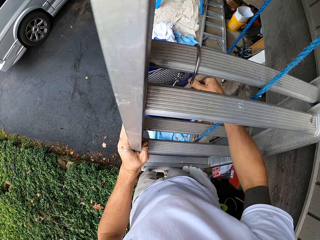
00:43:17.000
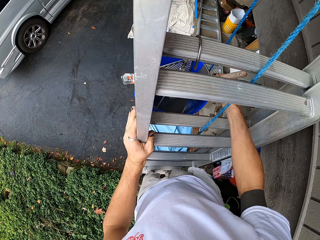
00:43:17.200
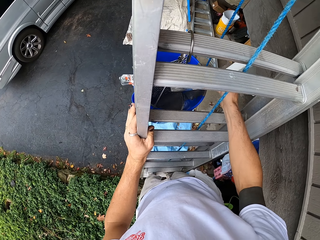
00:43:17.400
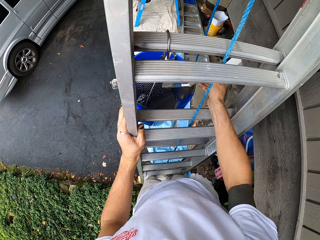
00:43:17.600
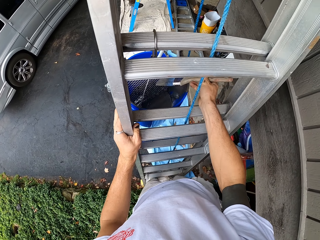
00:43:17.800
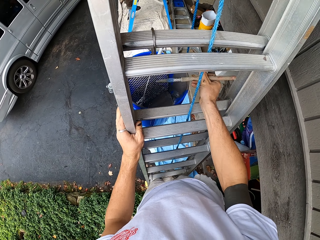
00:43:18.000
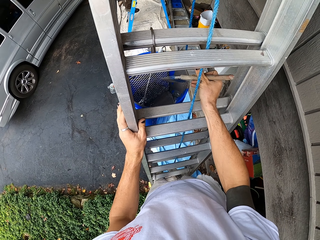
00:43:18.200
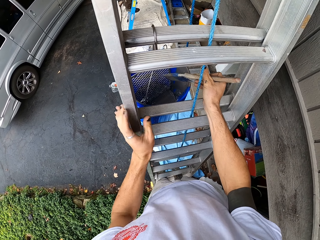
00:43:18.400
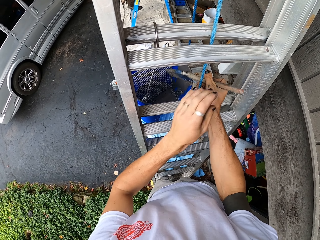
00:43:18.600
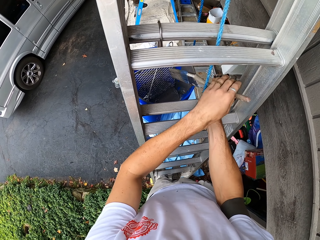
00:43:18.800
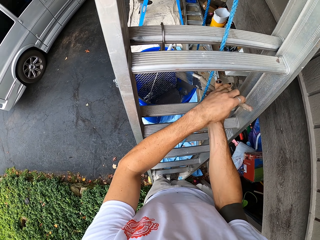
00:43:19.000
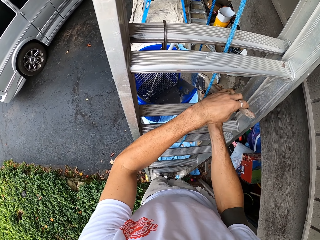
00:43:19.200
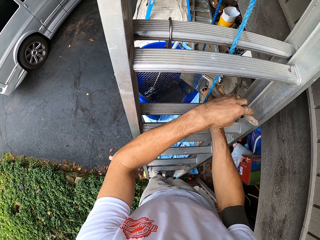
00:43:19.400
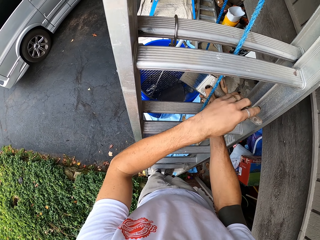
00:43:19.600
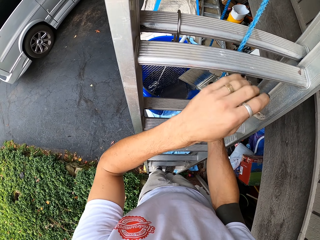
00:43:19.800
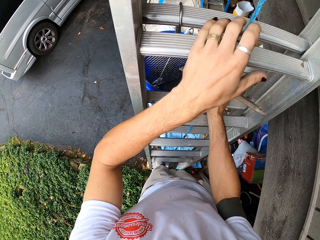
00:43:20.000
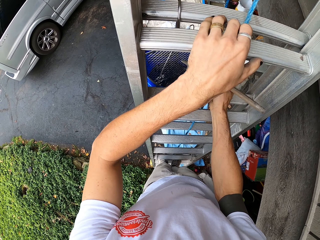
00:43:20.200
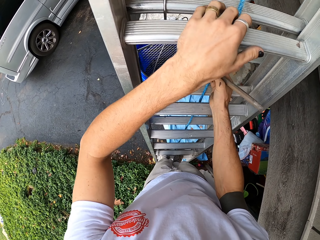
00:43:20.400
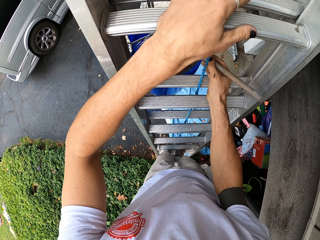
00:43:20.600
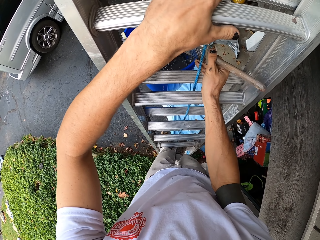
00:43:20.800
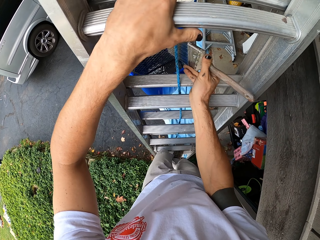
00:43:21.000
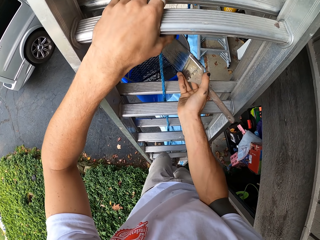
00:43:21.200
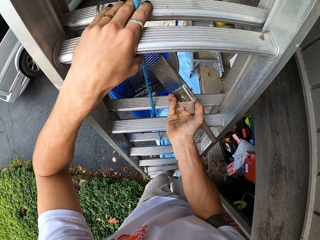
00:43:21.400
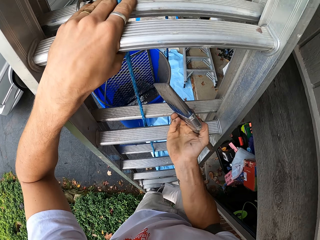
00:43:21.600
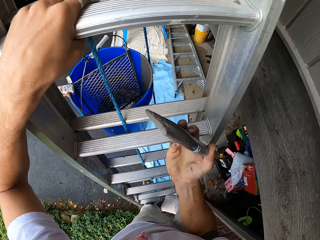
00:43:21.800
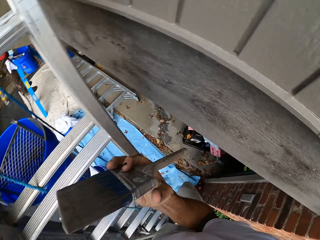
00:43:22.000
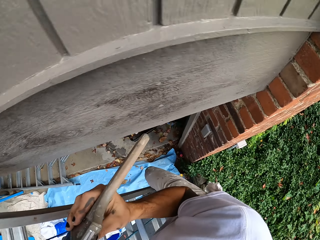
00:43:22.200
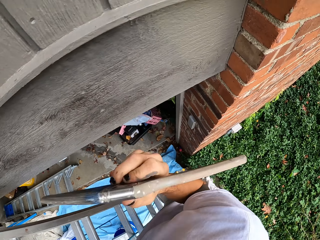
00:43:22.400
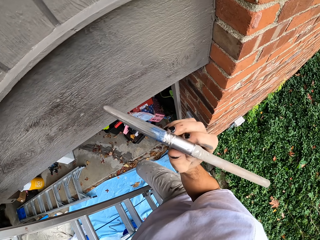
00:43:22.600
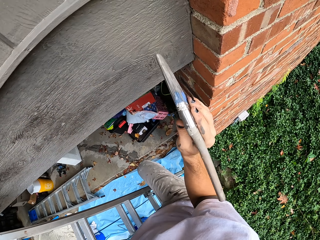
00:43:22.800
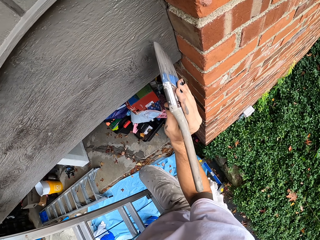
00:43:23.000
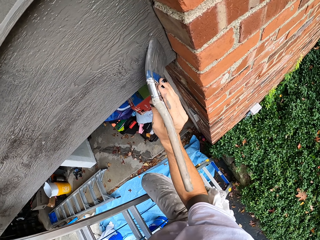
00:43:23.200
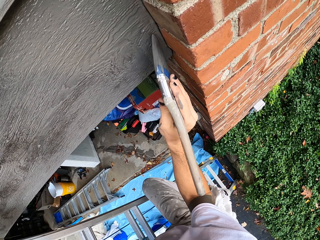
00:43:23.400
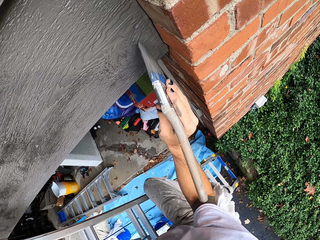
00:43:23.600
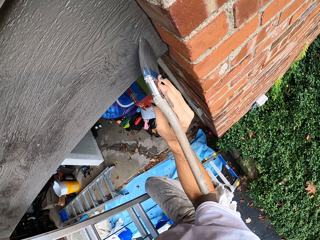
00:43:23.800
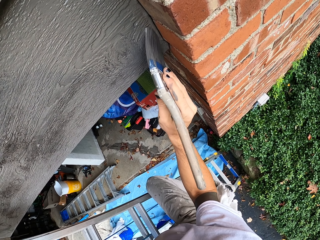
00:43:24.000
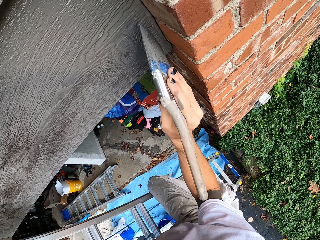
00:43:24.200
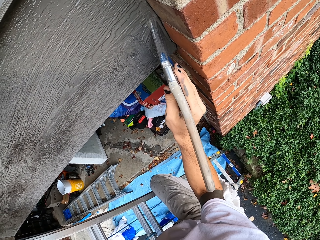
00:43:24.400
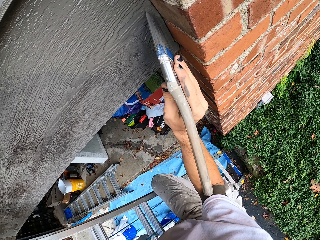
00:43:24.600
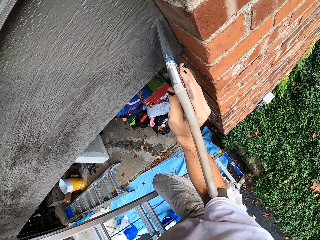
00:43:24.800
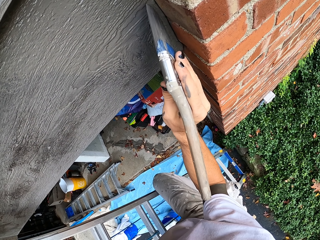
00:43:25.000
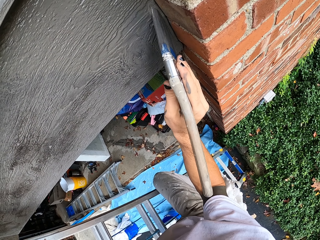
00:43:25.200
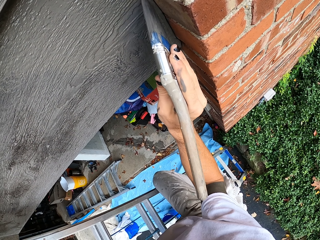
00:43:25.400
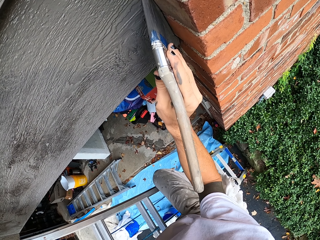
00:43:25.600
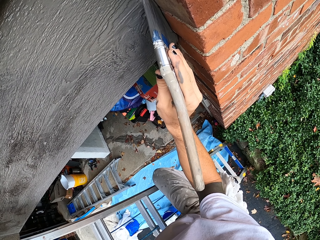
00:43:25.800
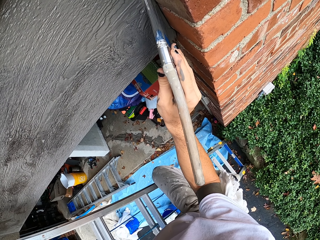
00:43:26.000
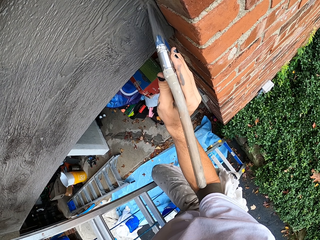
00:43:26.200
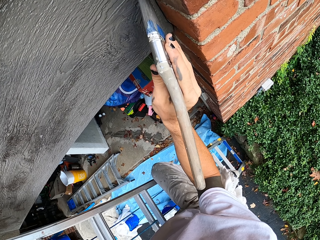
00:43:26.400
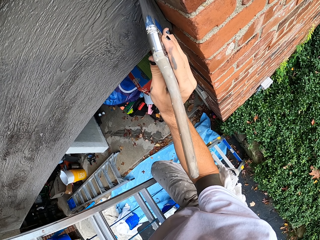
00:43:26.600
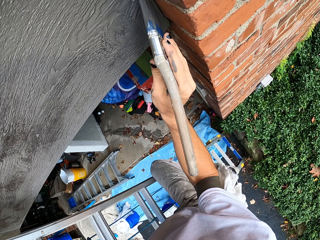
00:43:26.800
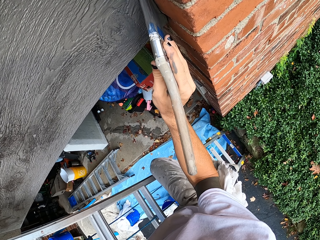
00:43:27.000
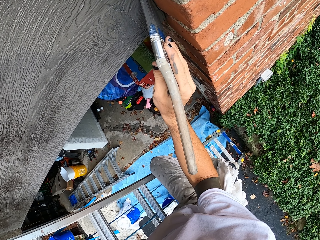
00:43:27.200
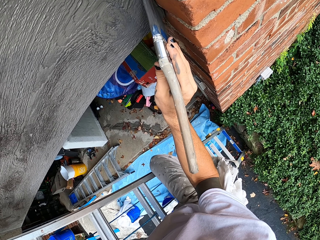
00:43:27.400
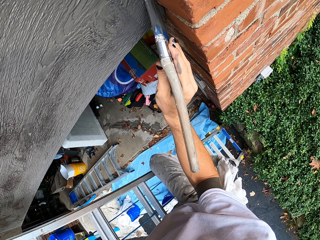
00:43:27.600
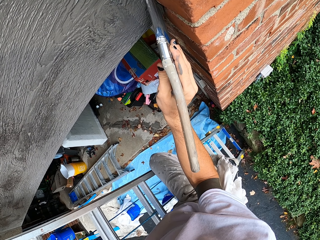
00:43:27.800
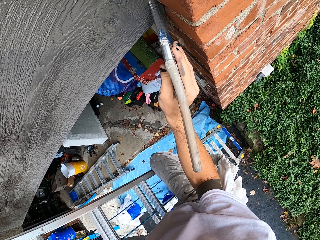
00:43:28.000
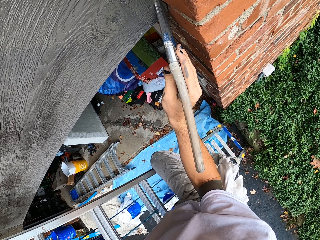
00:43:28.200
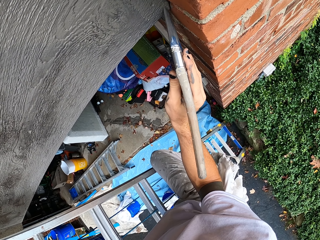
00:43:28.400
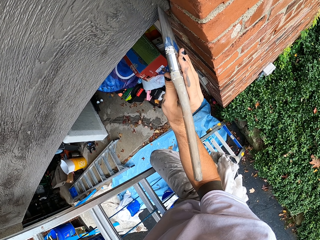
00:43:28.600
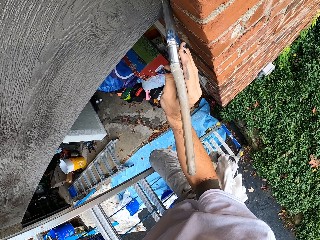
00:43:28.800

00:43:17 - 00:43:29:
The camera wearer removes the brush from the paint. They turn around. They apply paint on the house wall wood using a hand brush.

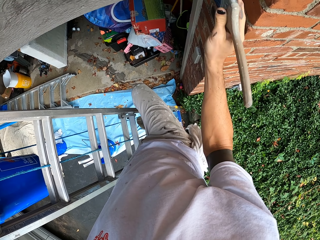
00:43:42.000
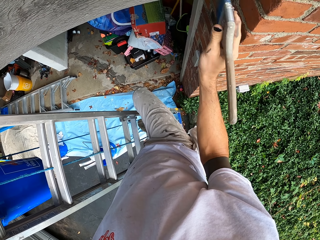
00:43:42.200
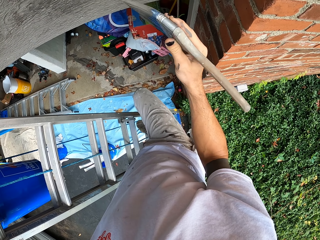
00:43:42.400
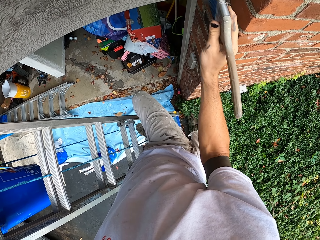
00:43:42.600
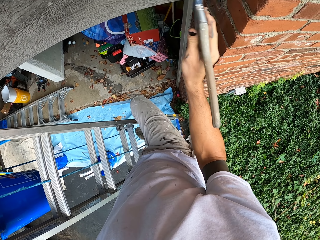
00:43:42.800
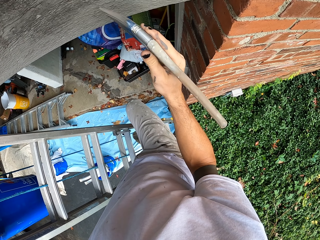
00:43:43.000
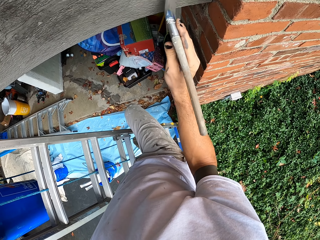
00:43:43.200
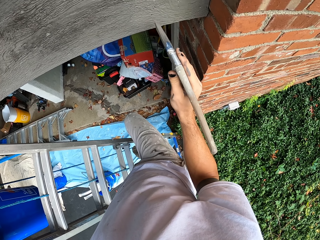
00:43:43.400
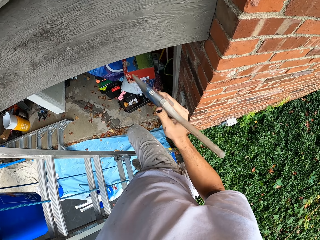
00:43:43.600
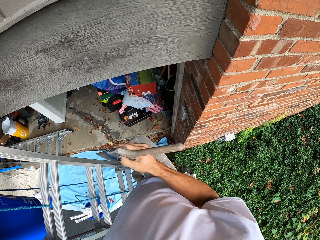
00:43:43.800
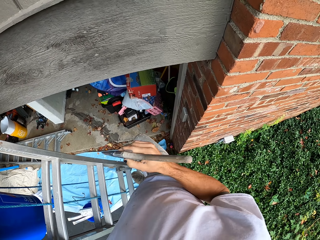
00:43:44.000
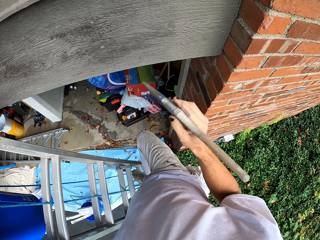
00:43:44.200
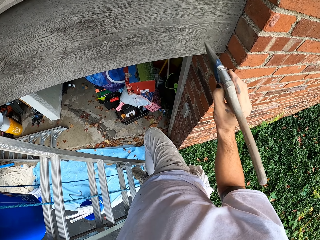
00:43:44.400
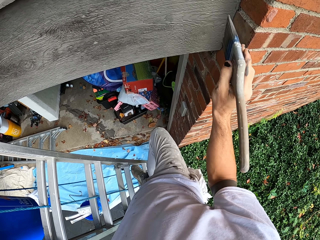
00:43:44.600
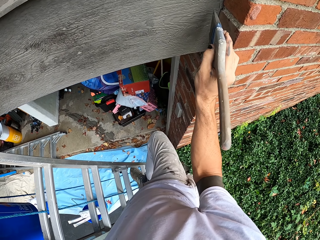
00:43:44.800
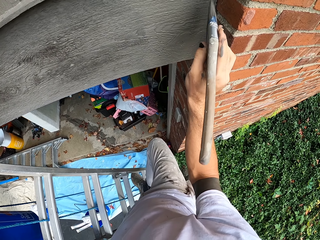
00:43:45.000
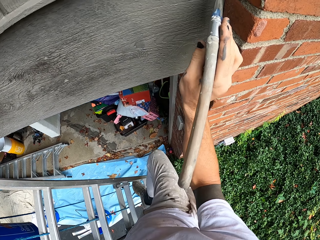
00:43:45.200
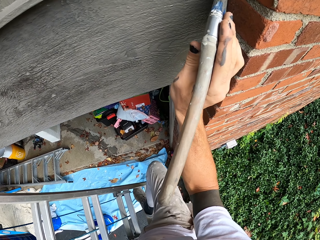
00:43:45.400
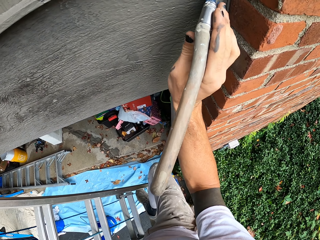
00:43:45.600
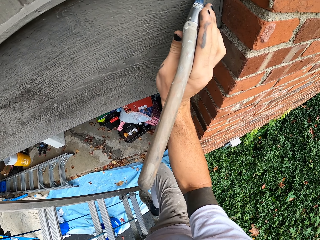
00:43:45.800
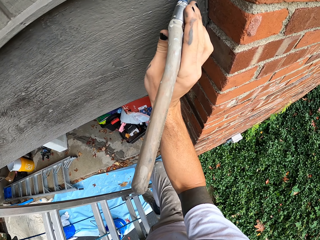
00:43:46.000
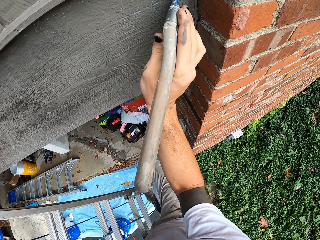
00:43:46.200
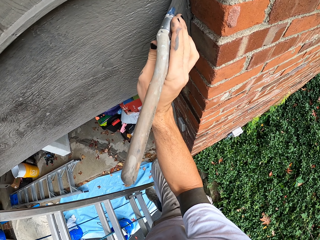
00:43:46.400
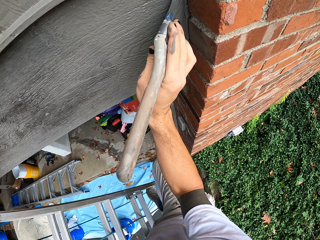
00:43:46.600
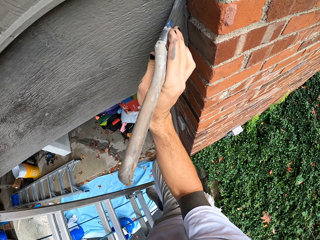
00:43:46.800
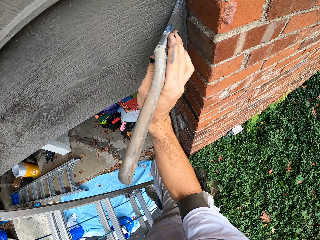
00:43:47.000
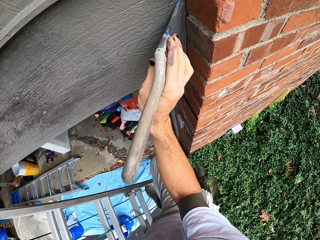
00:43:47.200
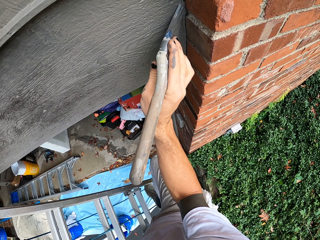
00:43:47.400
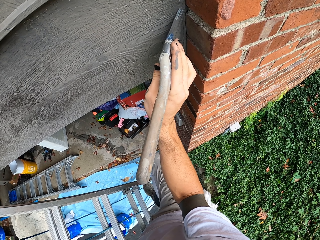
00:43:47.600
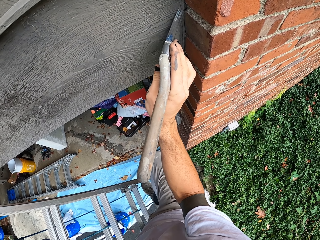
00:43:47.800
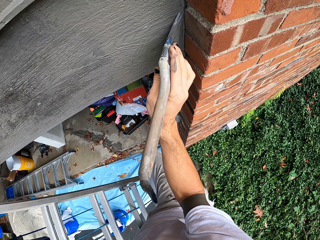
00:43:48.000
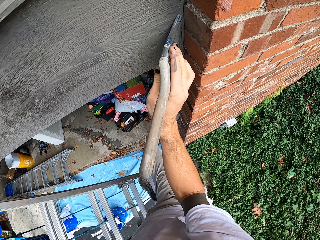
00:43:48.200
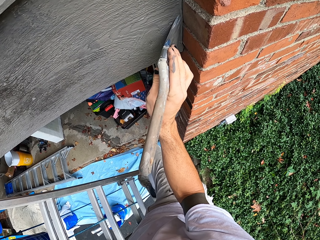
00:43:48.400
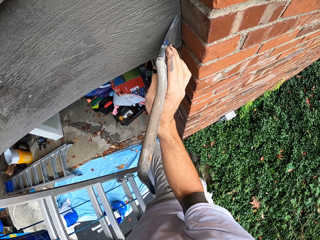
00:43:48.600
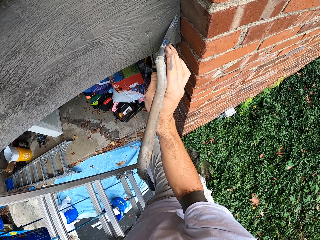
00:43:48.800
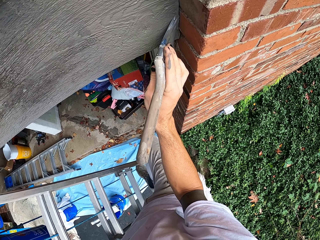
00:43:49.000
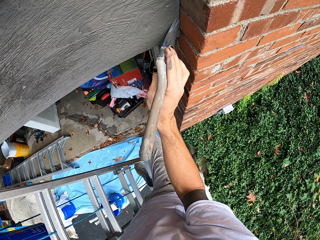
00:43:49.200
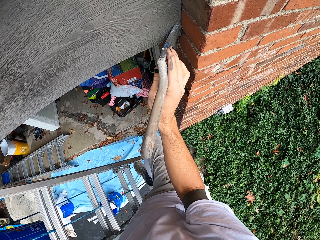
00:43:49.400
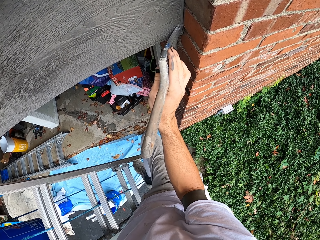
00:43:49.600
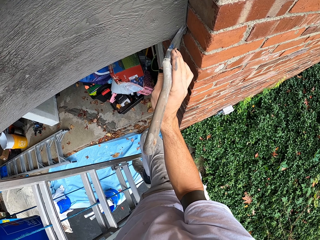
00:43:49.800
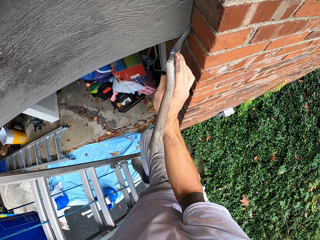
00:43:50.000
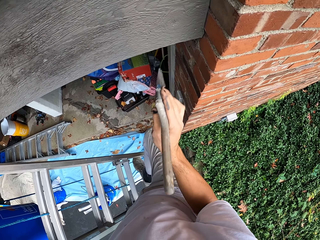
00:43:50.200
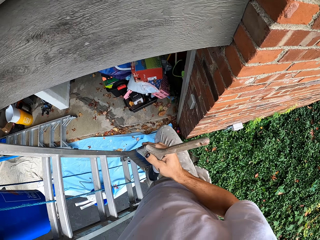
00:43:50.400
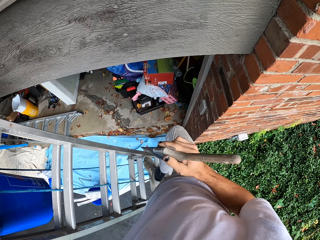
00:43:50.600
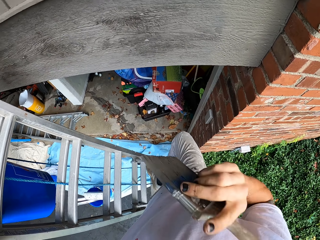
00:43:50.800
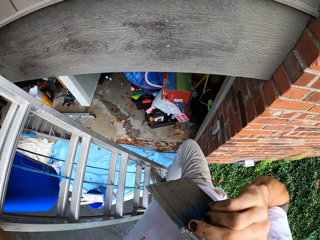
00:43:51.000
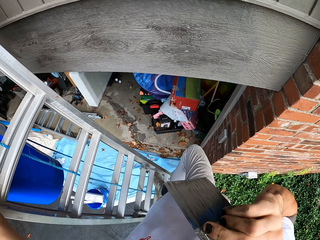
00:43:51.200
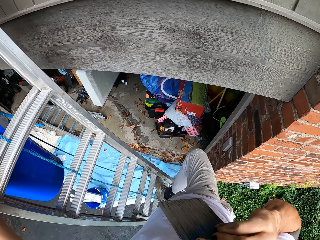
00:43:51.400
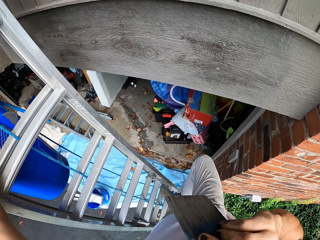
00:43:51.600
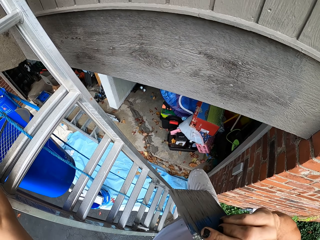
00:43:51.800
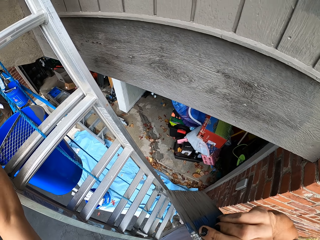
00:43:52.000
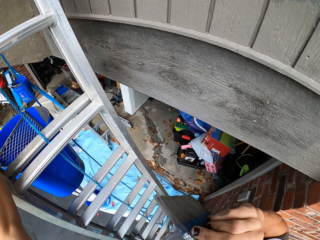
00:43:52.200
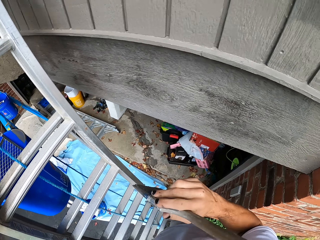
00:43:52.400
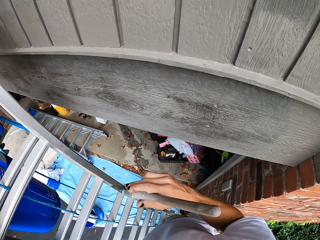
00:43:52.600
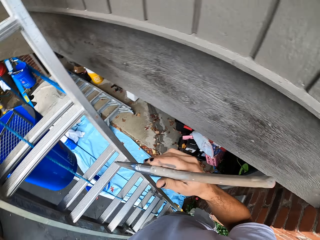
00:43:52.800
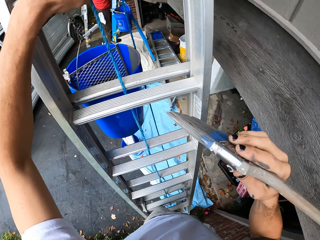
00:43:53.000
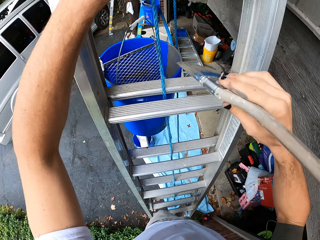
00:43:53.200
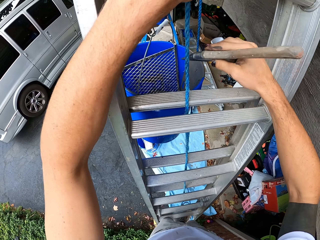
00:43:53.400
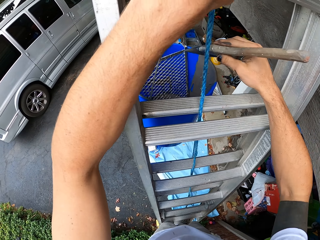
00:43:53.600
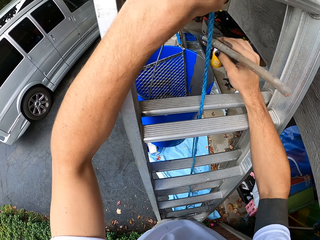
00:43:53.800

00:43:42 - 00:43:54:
The camera wearer looks at the wall. They paint the wall. They look around.
